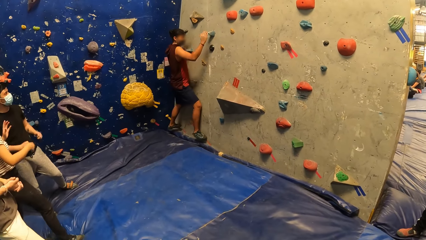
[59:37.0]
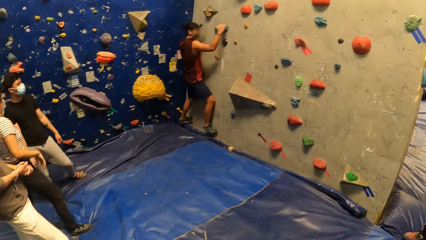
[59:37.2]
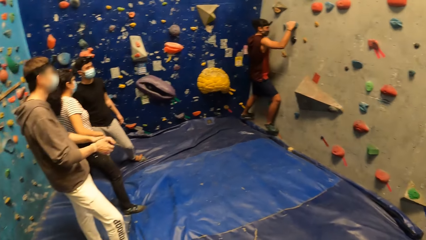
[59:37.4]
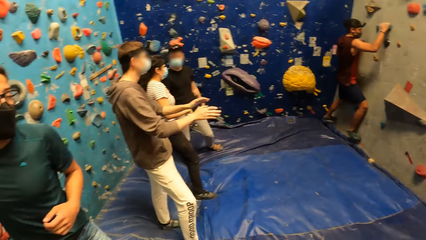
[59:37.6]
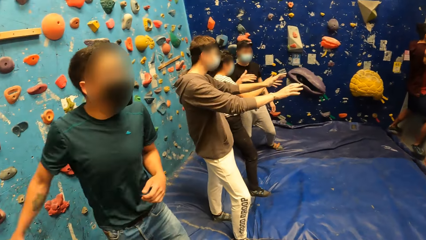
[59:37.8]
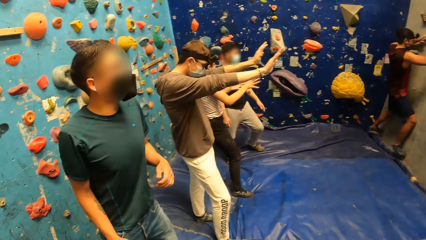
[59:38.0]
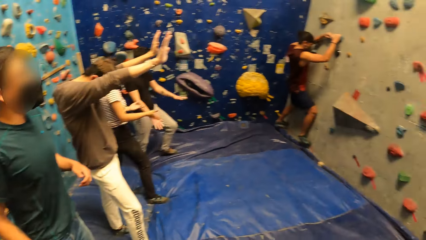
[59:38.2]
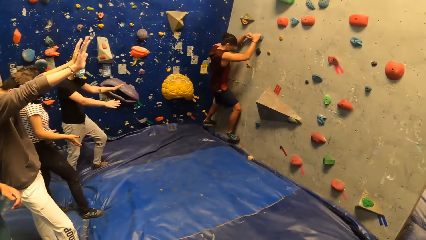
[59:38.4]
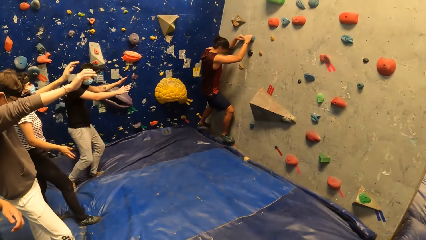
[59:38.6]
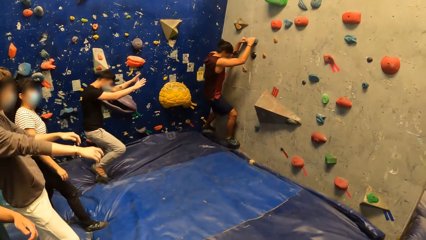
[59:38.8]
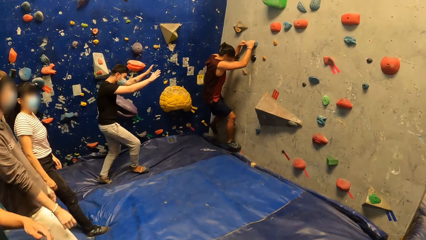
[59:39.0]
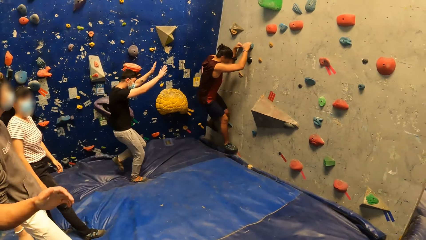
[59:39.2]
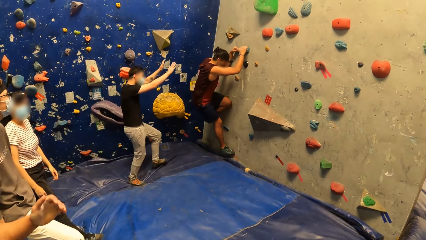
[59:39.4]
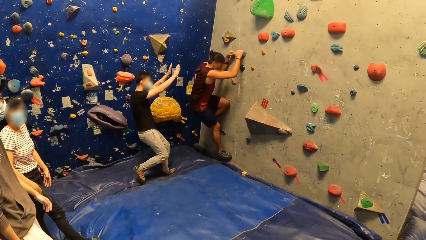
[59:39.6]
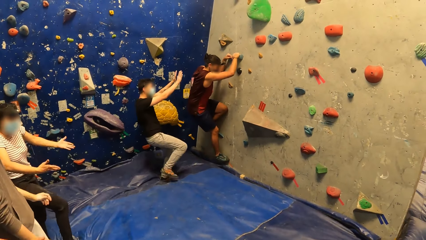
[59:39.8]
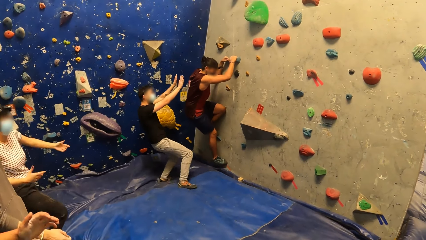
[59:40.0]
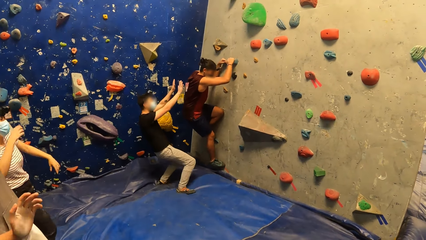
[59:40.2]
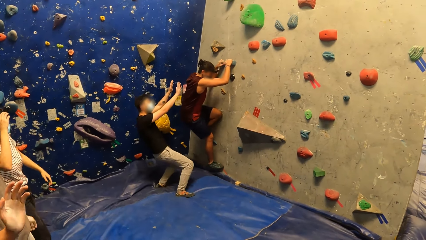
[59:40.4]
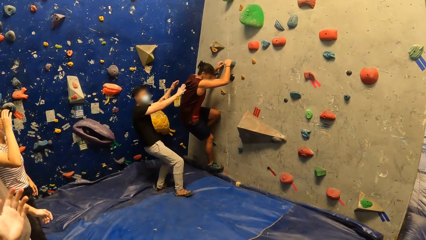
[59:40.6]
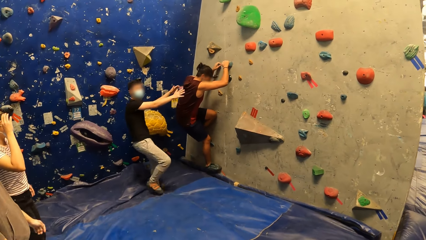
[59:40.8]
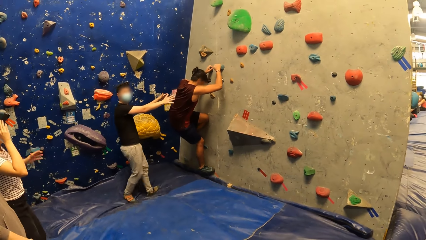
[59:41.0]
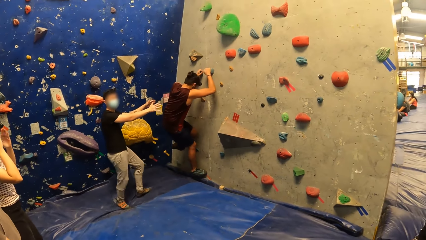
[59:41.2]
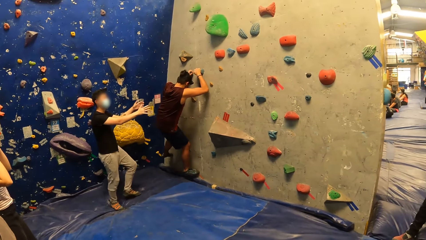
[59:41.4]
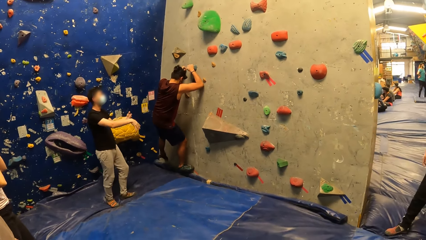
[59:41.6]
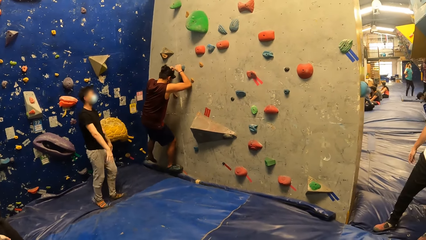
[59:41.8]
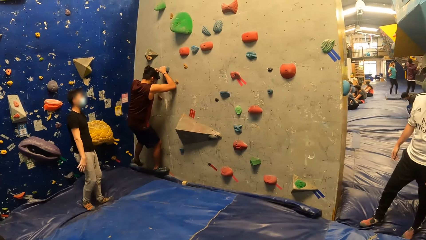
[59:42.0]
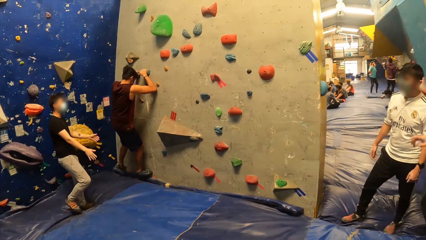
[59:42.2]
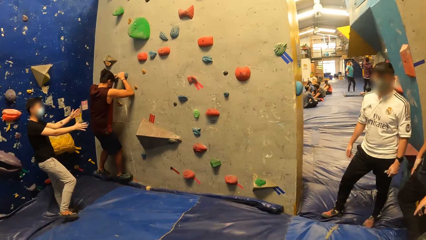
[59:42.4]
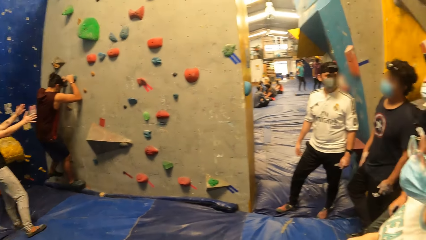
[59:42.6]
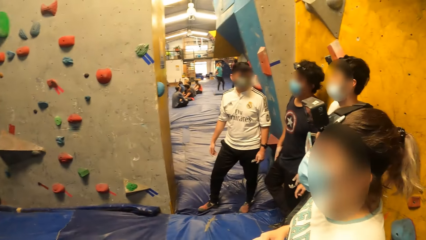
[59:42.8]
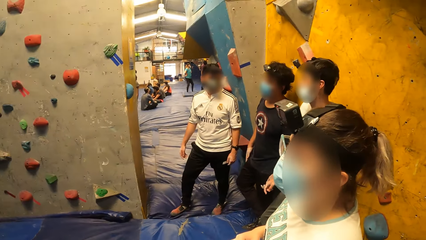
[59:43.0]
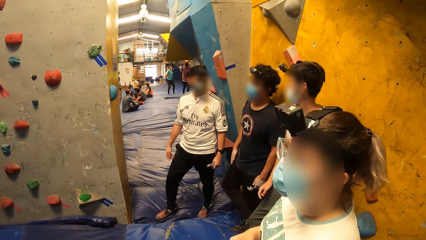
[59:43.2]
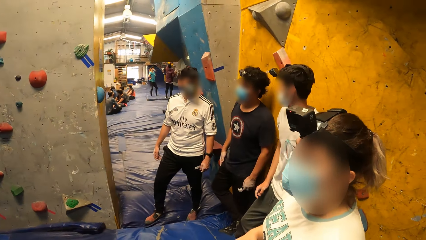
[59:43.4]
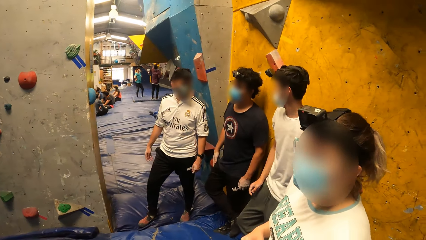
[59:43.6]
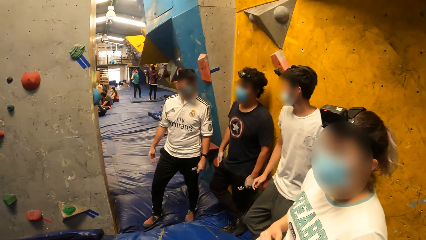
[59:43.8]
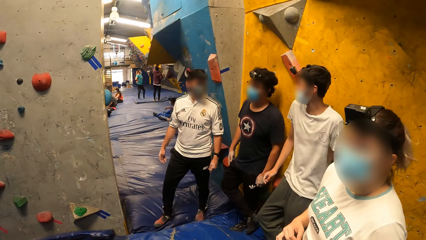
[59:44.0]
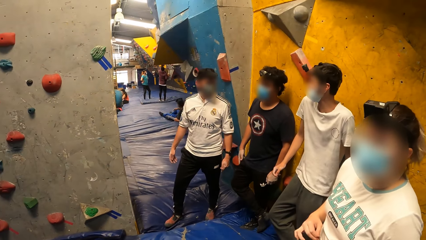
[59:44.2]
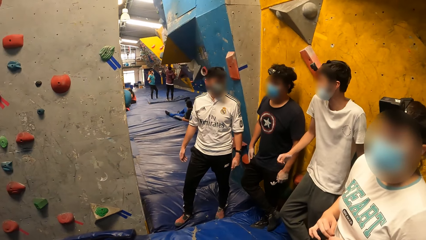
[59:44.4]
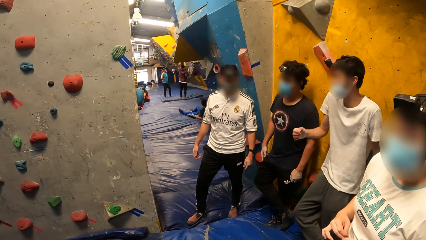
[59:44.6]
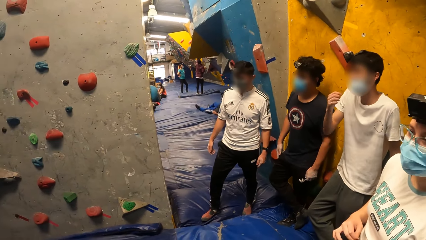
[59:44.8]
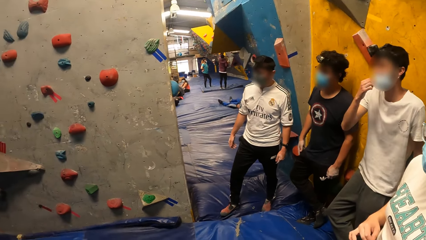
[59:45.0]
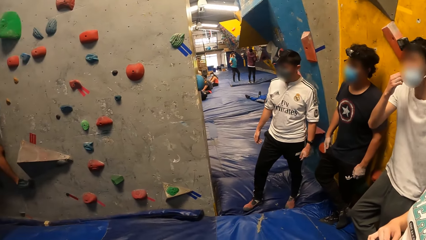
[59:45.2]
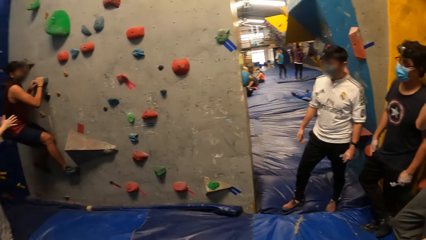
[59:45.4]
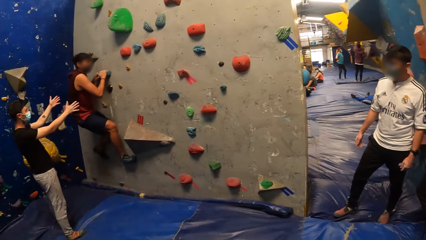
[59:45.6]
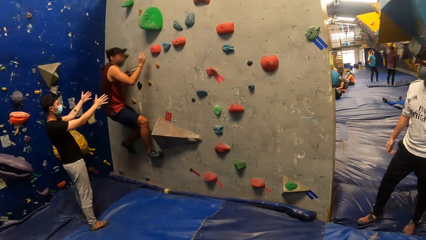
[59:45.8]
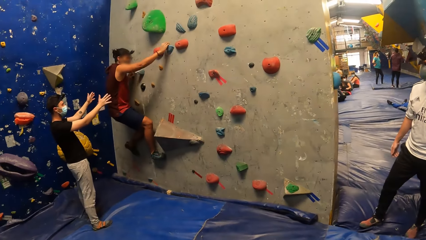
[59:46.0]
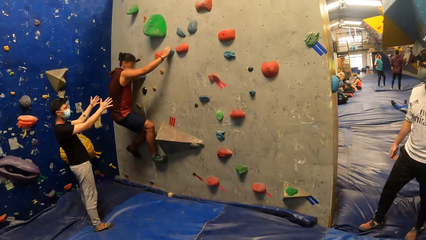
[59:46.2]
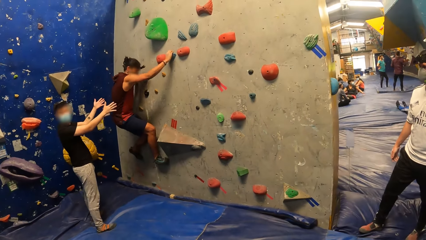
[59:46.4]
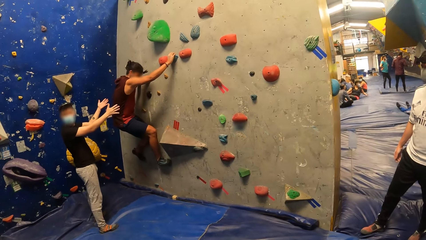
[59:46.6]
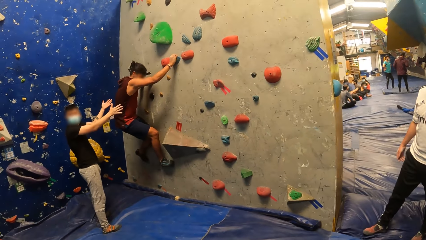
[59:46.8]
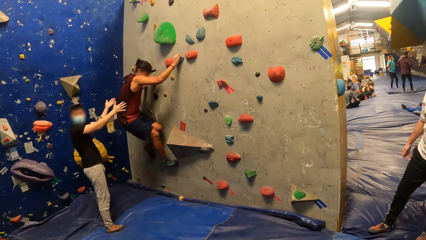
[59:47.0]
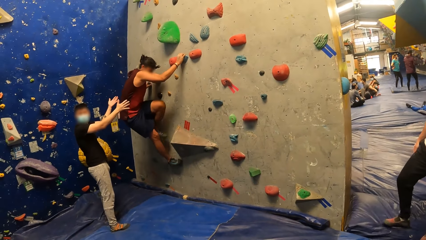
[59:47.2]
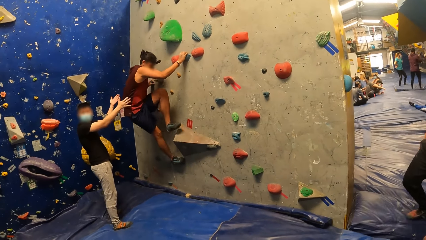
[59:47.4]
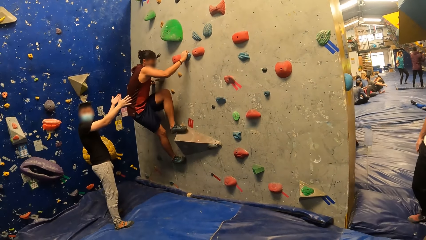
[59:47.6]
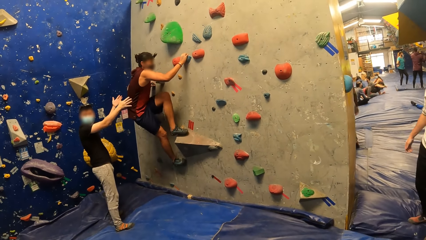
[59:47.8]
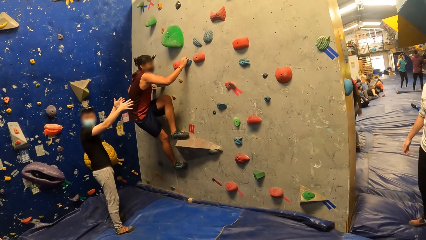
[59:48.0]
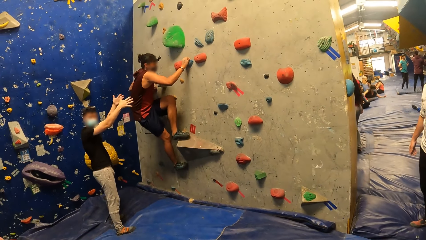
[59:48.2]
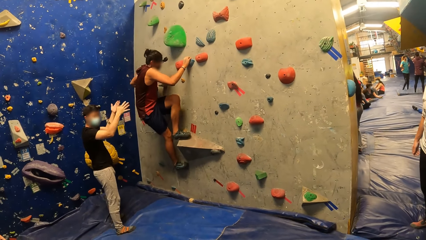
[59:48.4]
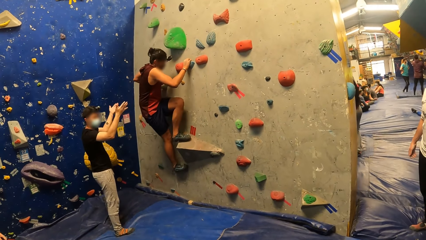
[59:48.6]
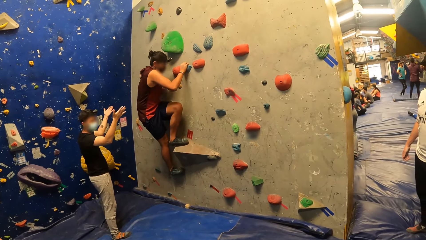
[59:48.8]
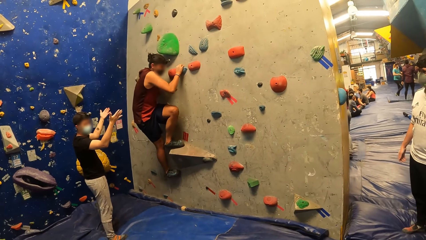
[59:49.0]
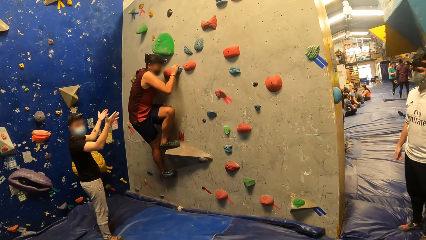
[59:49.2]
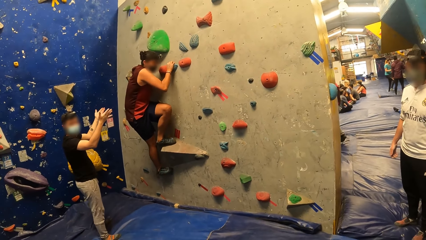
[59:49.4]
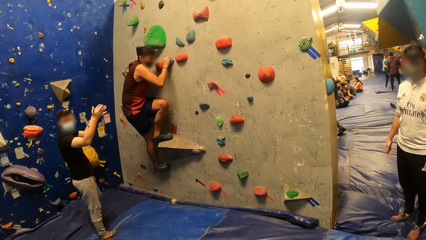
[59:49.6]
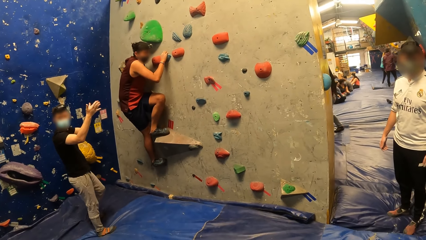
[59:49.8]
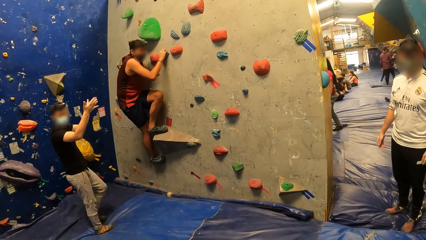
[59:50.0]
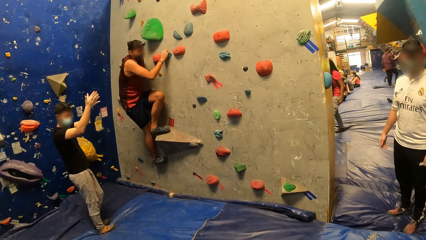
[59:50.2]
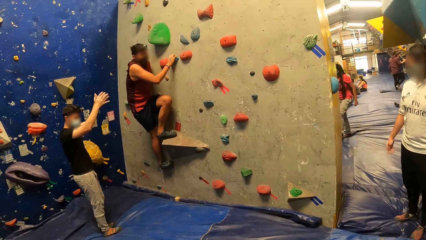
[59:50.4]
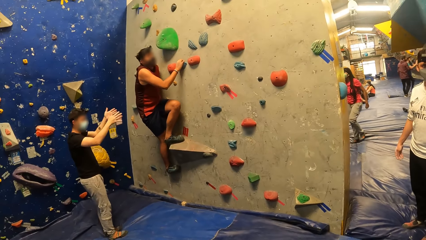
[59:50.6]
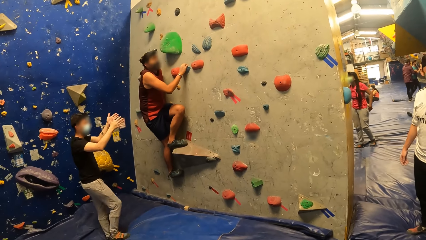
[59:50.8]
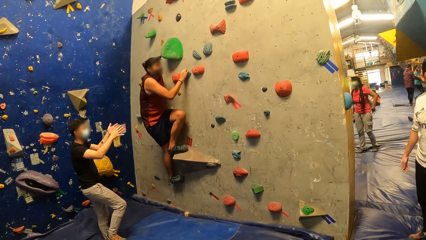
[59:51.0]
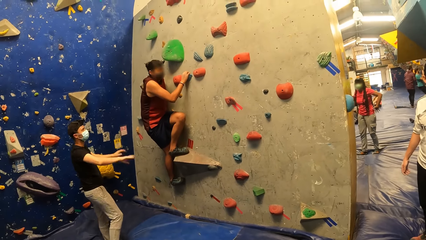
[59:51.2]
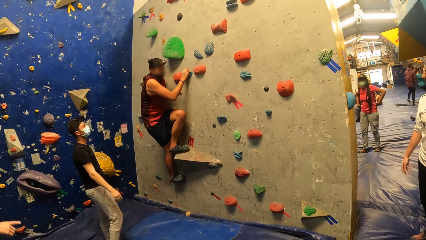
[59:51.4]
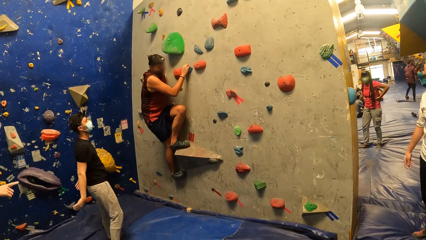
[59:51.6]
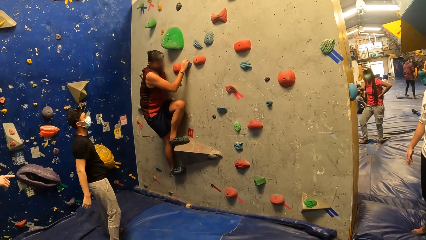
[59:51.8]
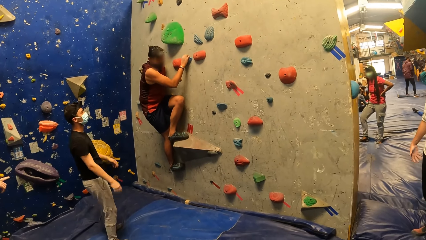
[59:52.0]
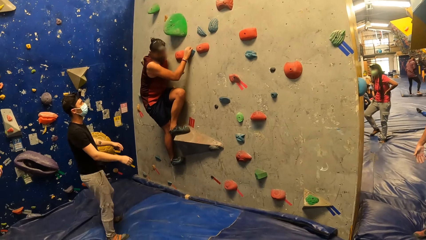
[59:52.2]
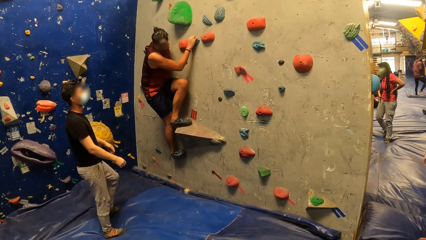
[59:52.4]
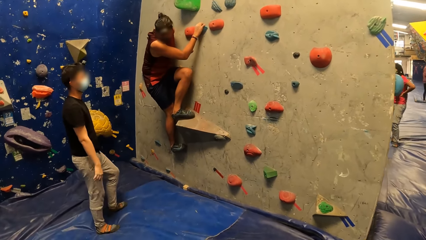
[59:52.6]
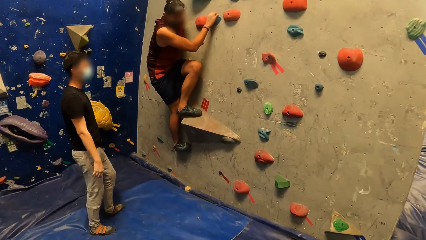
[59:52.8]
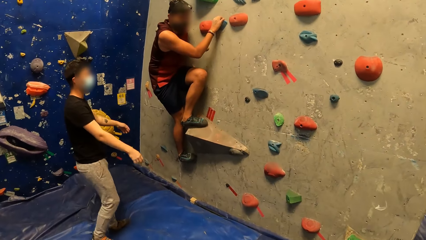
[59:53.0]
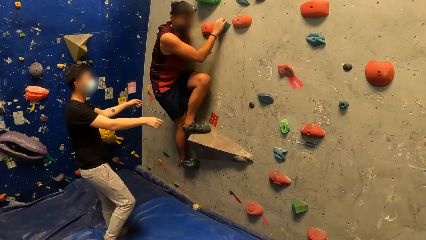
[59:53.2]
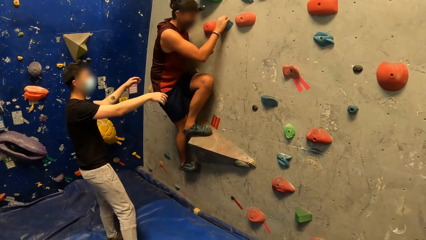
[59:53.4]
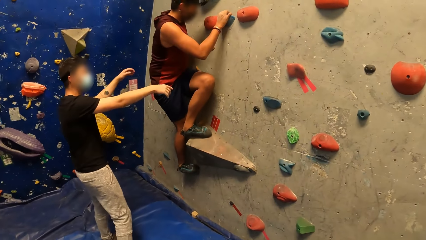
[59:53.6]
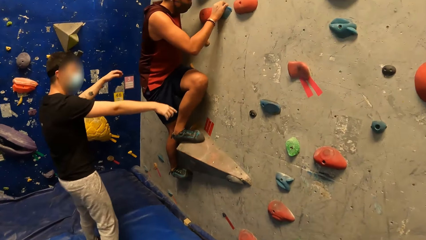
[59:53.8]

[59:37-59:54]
The man demonstrates with his hands.
